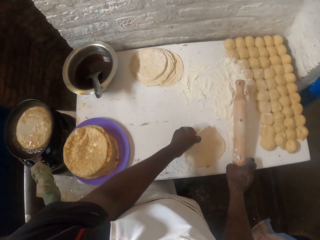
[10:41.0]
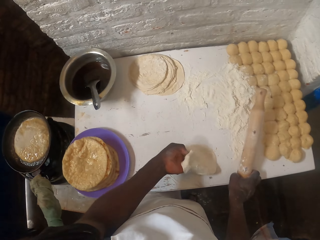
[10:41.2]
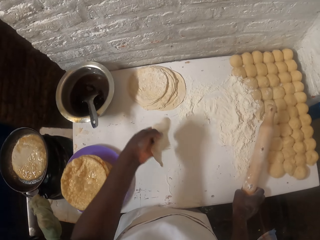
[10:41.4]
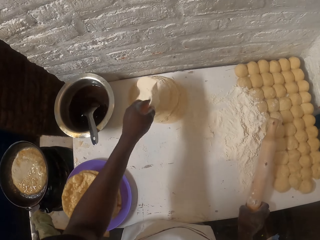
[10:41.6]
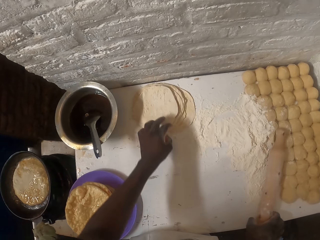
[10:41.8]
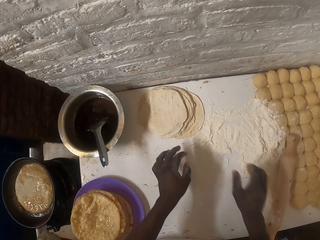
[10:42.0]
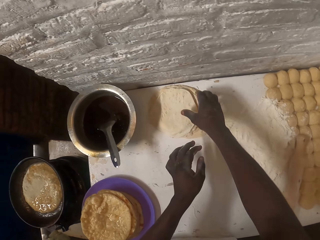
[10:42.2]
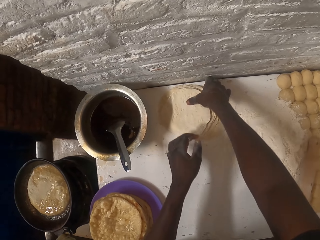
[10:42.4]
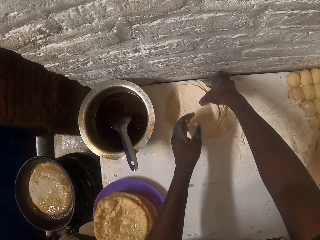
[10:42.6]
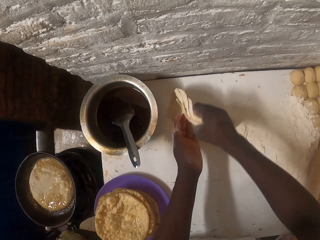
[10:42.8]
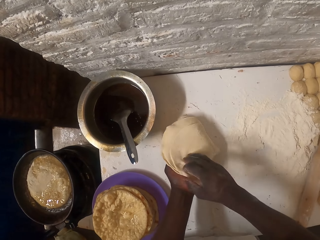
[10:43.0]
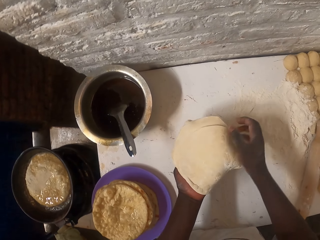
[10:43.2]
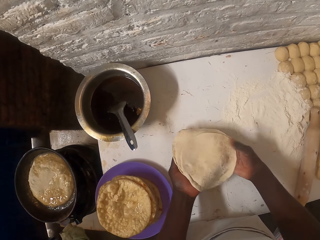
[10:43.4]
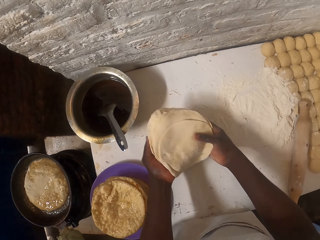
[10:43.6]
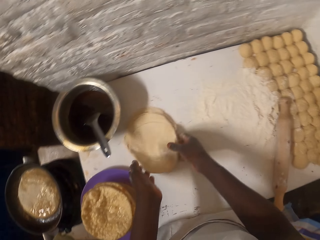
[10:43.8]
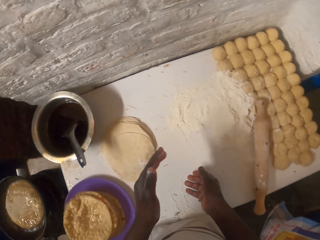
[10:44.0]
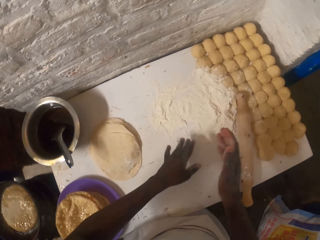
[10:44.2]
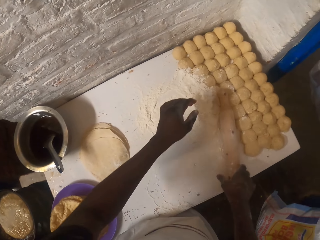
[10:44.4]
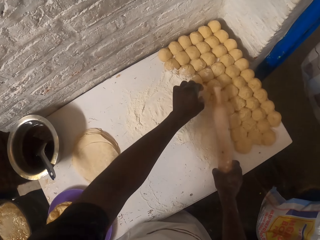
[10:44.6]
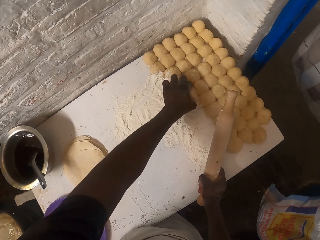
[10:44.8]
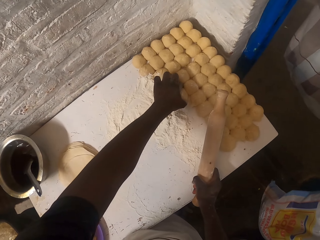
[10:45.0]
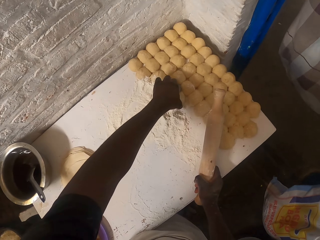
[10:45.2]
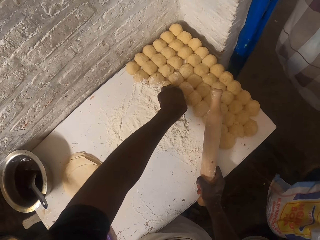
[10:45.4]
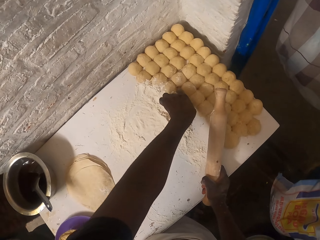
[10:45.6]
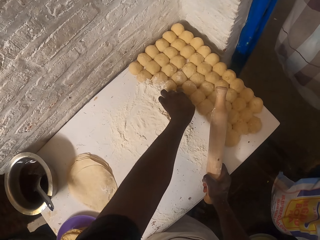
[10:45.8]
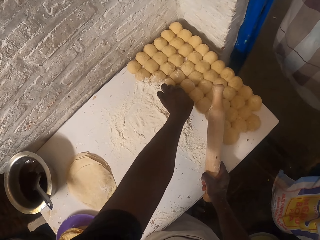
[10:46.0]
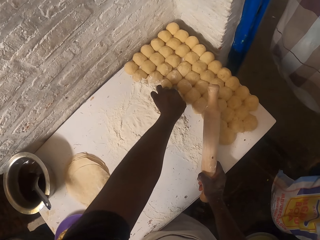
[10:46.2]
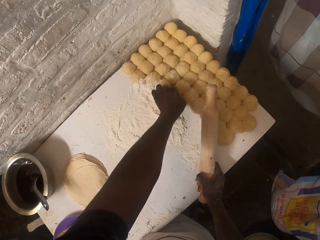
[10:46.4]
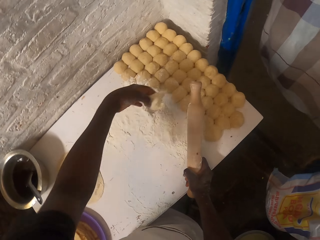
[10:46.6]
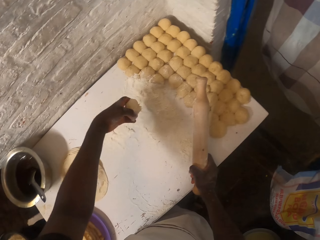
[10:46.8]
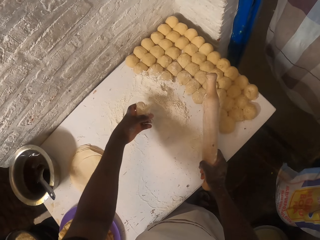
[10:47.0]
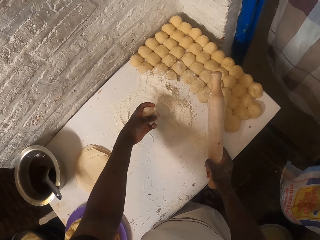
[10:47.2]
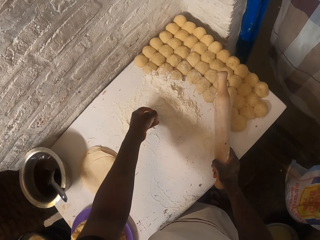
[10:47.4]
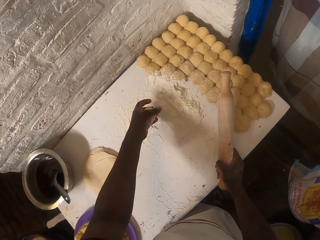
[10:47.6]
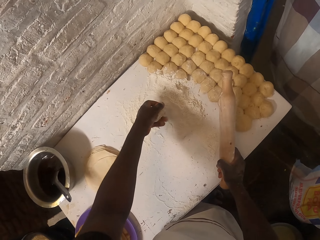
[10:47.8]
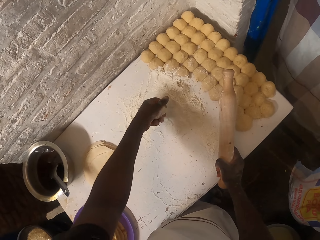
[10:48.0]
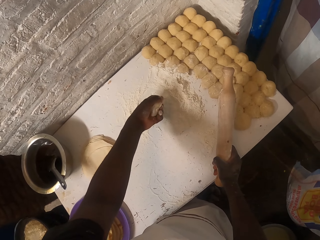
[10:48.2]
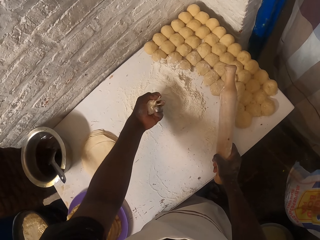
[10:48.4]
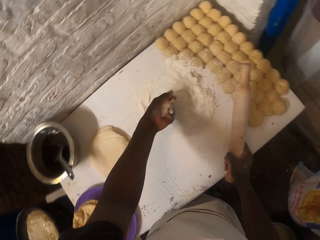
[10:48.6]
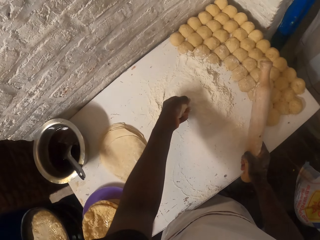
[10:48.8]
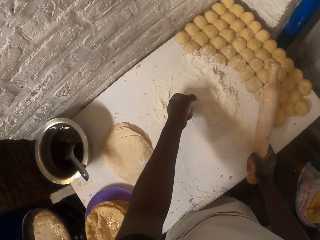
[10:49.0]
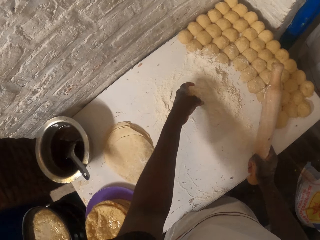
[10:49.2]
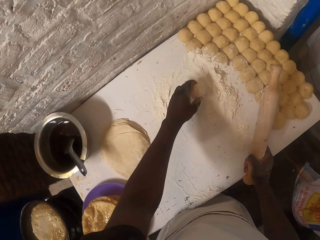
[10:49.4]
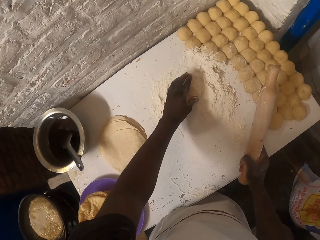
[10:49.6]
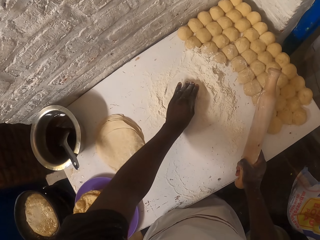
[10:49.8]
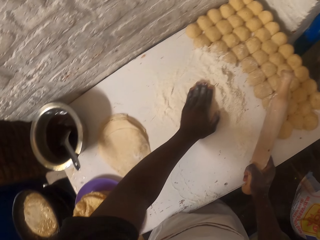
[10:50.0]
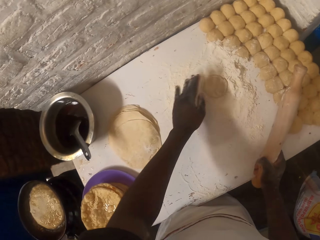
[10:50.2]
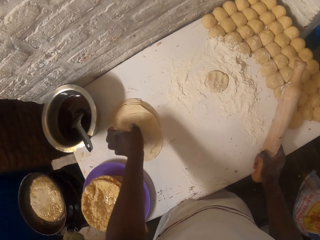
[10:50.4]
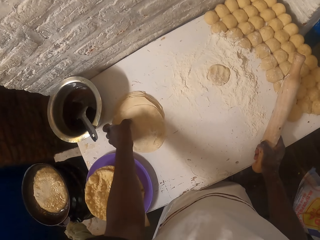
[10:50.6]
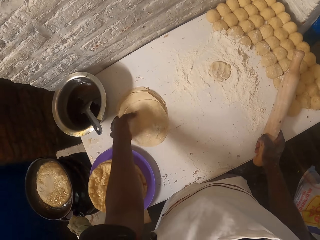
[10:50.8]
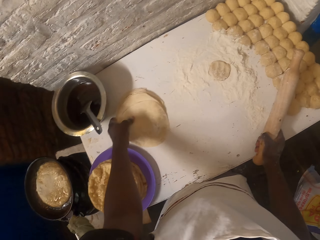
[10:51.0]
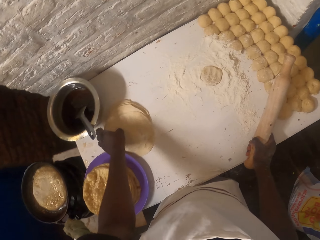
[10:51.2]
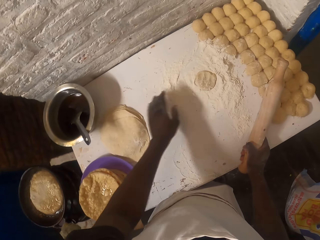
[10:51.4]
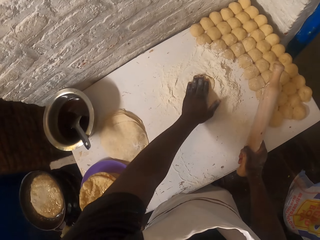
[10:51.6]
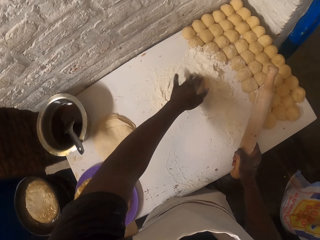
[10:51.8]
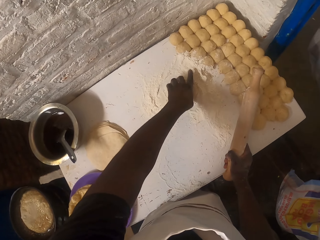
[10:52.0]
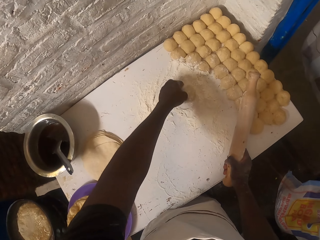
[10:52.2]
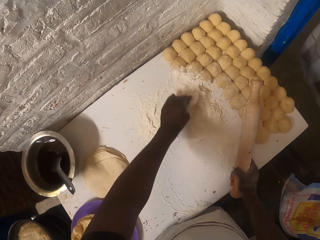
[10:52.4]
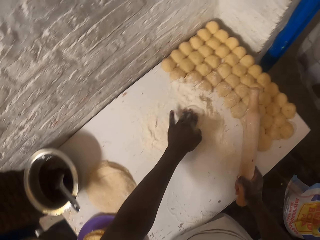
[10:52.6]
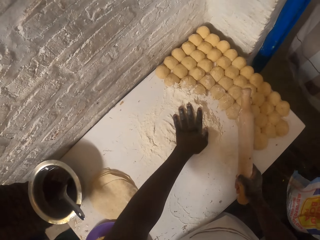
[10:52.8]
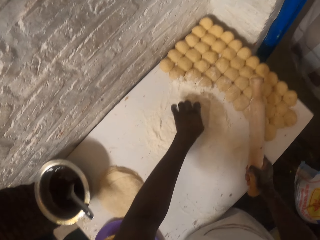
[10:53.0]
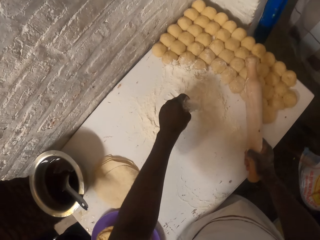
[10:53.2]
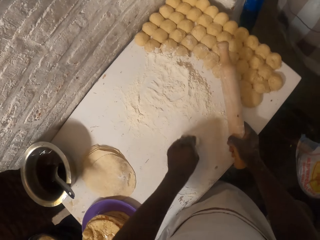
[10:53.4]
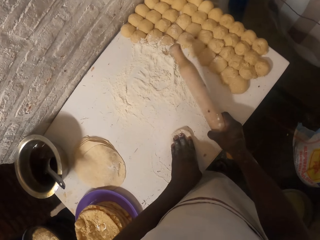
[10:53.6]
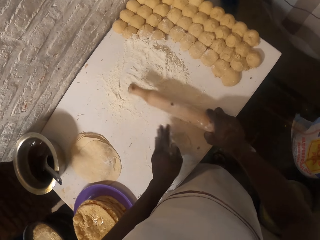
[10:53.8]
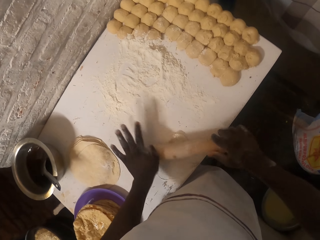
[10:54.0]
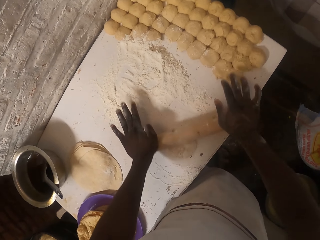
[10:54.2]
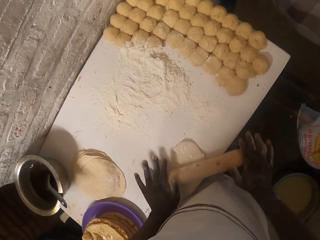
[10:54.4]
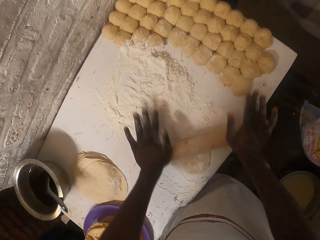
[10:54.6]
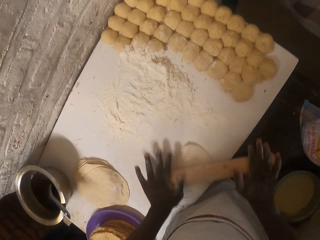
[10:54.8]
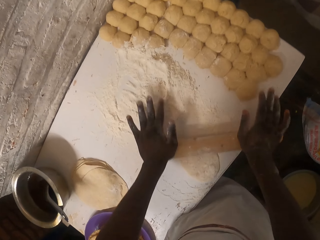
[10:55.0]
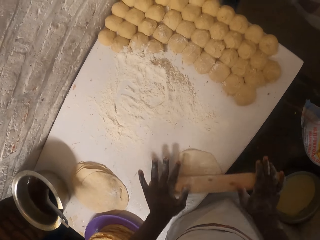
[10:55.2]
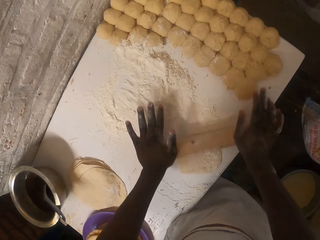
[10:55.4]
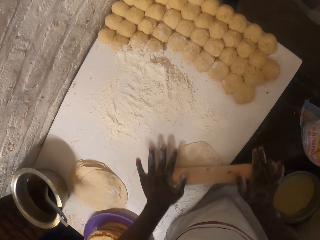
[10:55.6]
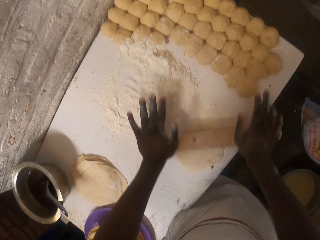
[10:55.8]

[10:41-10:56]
The camera wearer picks a rolling stick. They pick a dough on the table and put the dough on the other doughs on the table. They turn the doughs on the table. They pick the rolling pin. They pick a dough on the table. They put the dough to the flour. They move the dough aside. They put the dough to the flour. They roll the dough with the rolling pin.

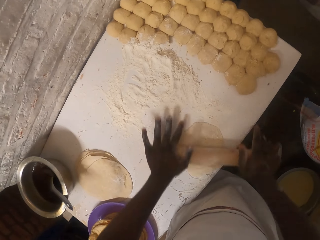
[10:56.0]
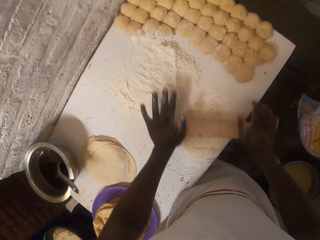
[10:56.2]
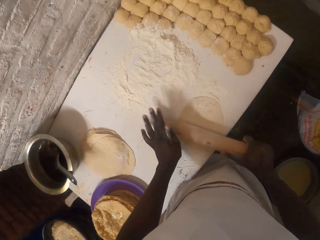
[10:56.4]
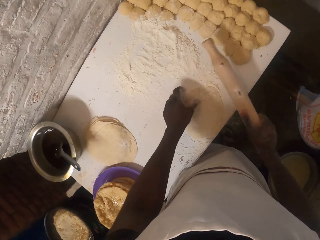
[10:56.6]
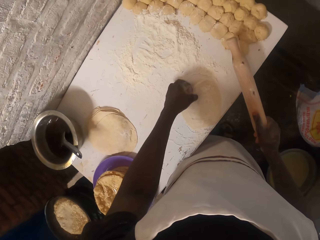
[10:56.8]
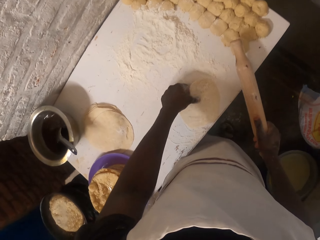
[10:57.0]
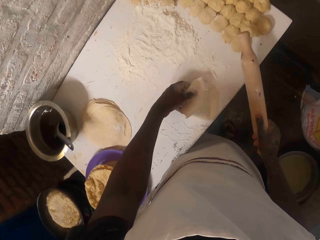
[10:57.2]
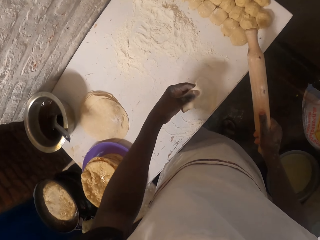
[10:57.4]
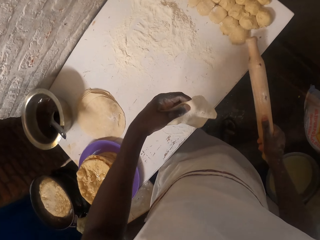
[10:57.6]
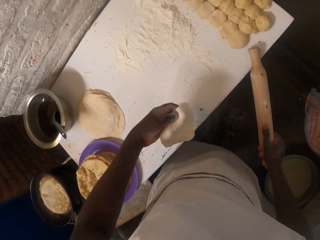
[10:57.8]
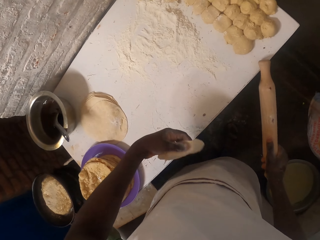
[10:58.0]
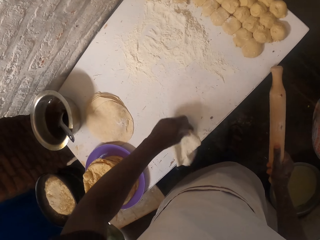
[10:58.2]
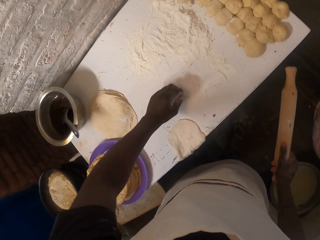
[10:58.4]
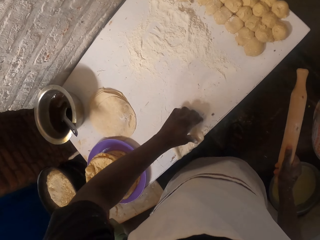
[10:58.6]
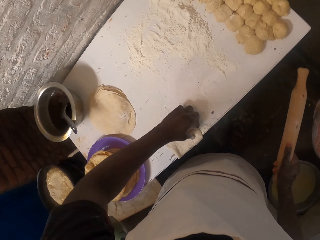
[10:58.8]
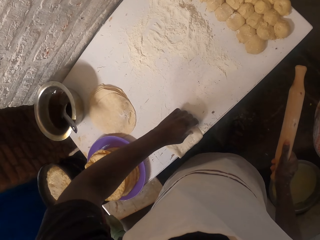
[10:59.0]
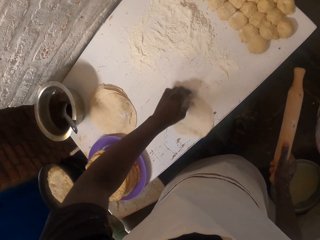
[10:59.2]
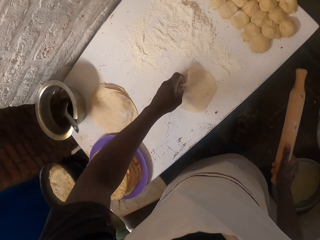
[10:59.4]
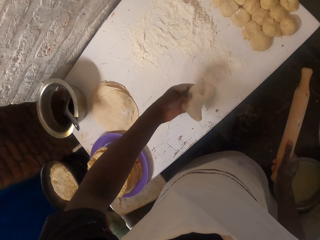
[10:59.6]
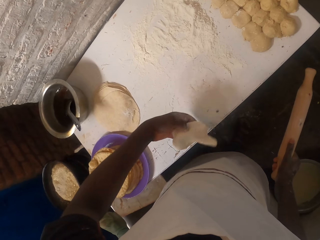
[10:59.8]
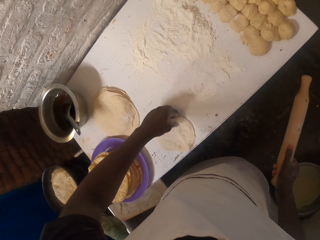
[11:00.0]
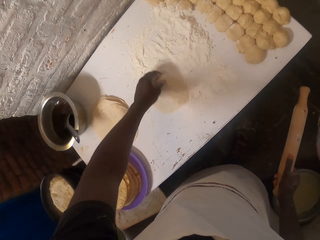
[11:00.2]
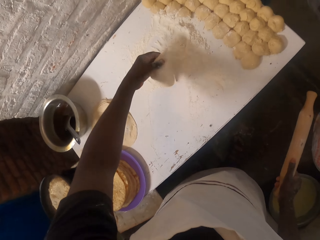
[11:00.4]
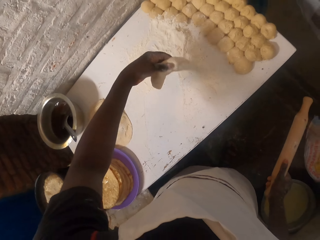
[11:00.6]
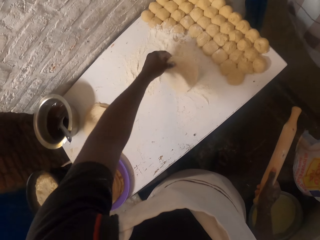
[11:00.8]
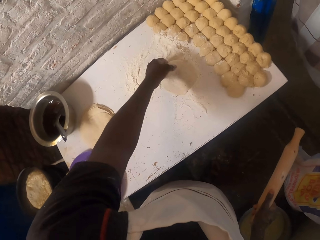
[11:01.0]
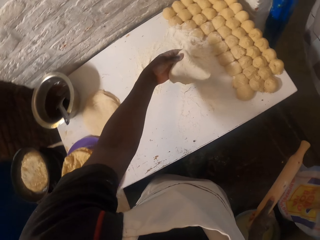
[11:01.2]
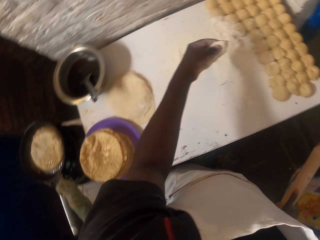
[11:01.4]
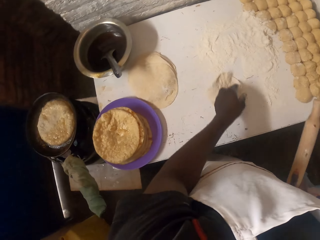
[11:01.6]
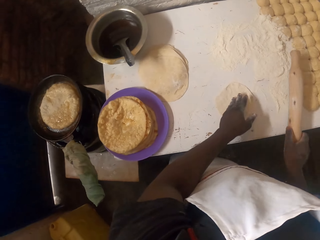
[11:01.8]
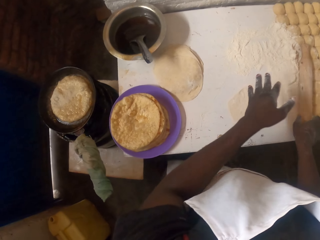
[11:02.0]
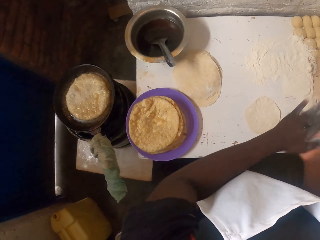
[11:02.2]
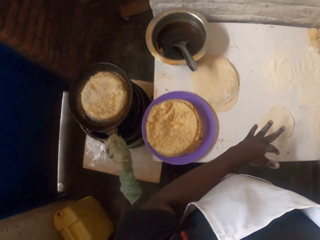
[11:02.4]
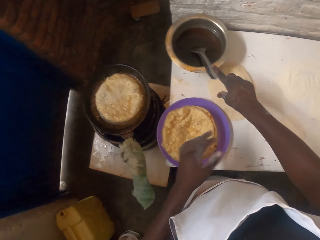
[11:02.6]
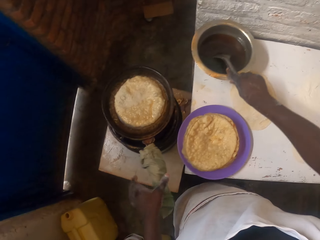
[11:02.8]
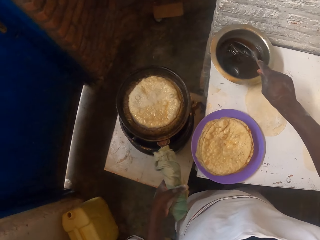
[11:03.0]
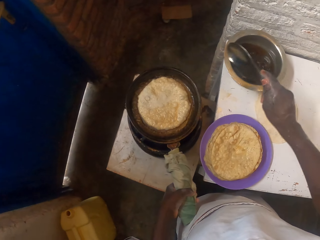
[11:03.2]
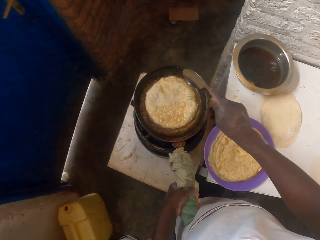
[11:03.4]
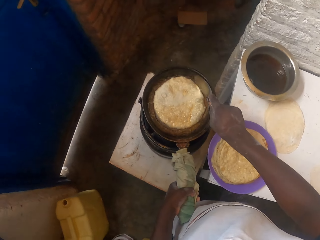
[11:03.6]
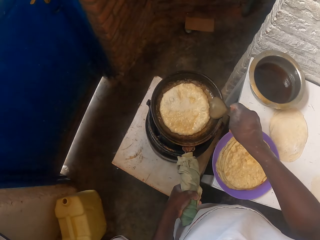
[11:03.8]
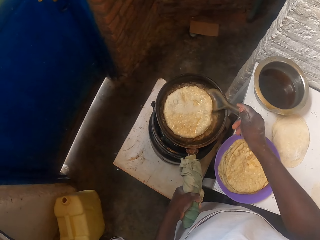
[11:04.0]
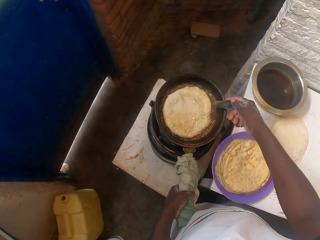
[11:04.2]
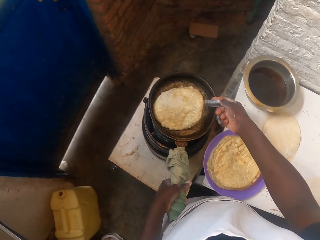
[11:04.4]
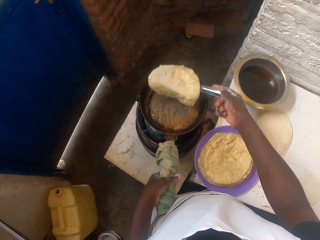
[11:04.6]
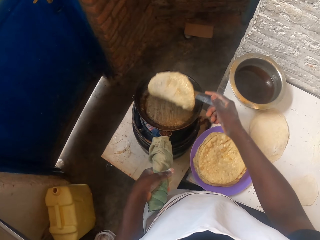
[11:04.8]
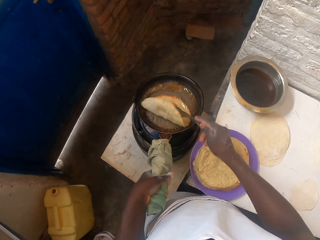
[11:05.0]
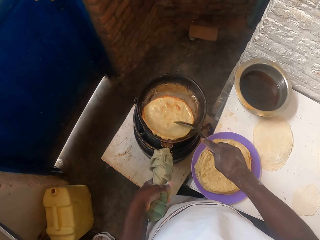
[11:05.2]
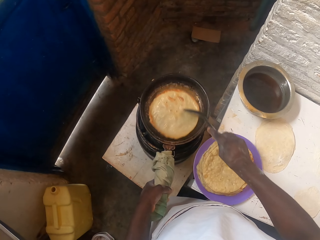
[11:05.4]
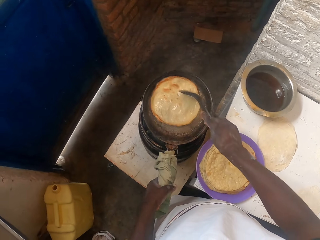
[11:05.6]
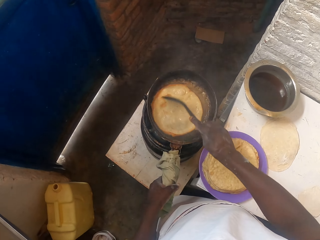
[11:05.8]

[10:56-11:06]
The camera wearer puts the dough to the flour on the table. They put the rolling pin aside. They pick a spoon in the cooking pot. They turn the flat bread on the pan with the spoon.
